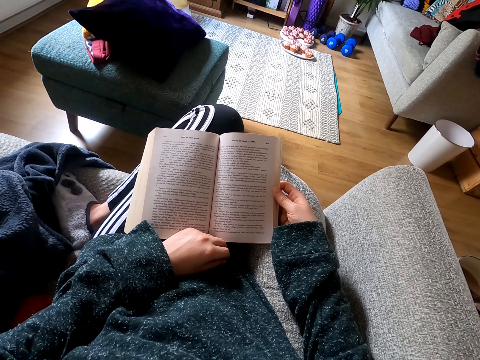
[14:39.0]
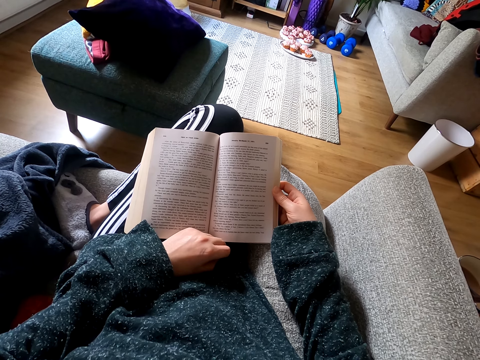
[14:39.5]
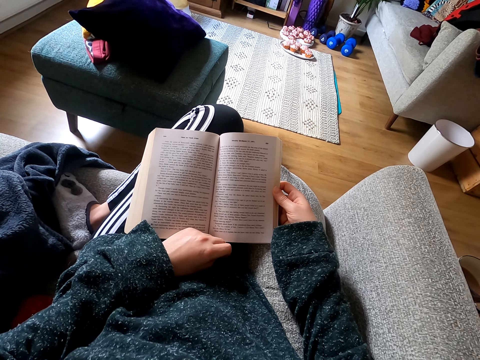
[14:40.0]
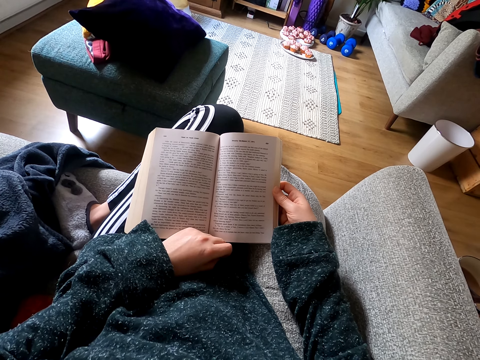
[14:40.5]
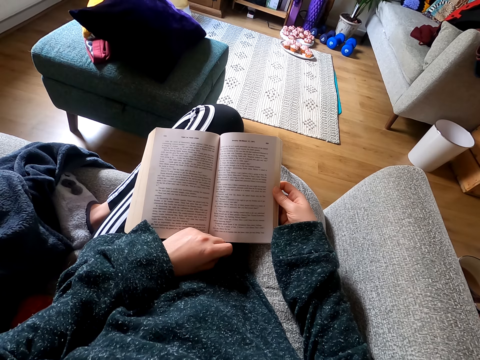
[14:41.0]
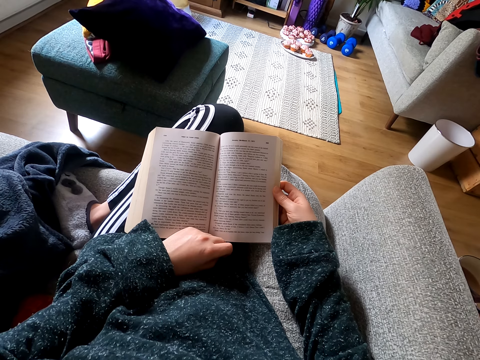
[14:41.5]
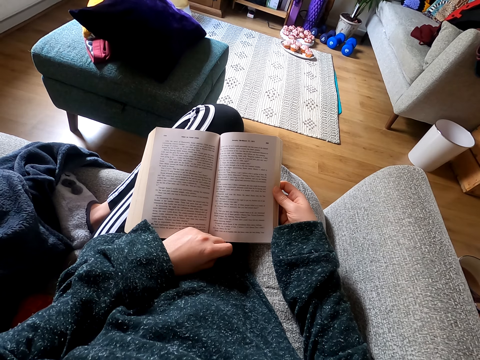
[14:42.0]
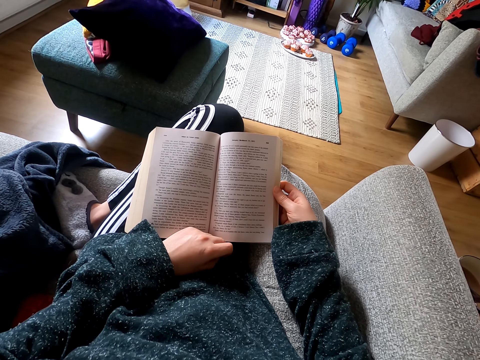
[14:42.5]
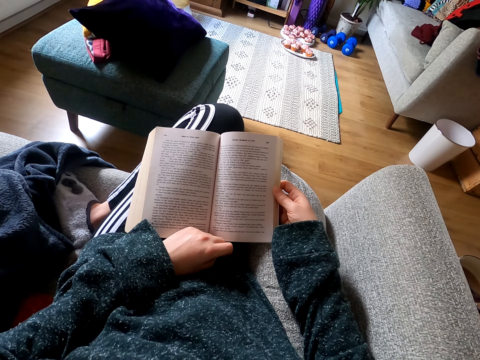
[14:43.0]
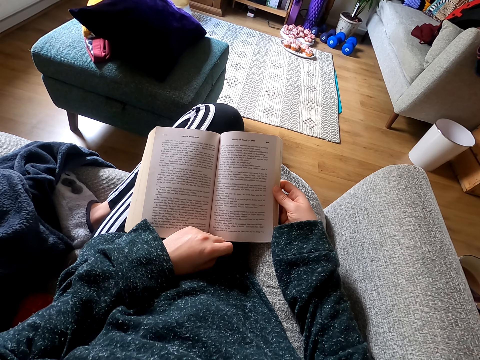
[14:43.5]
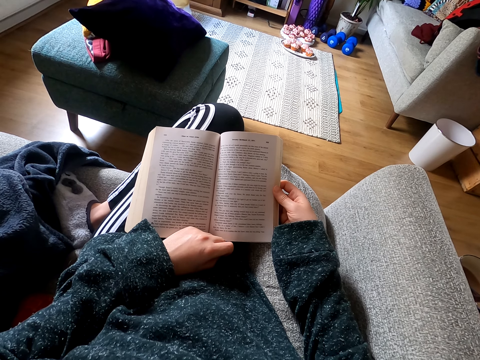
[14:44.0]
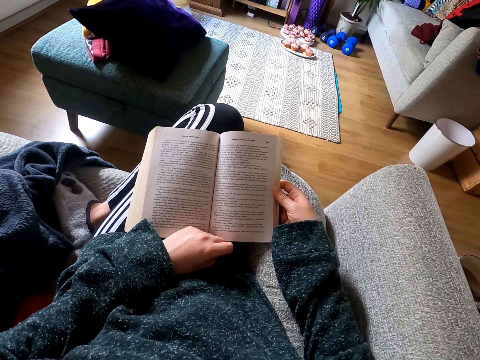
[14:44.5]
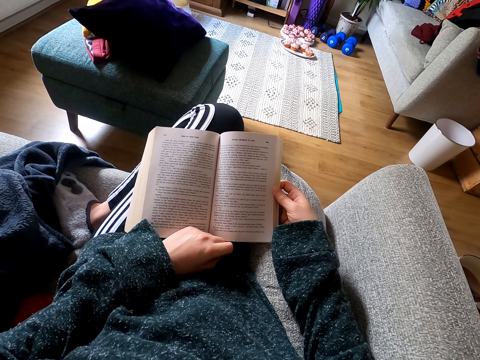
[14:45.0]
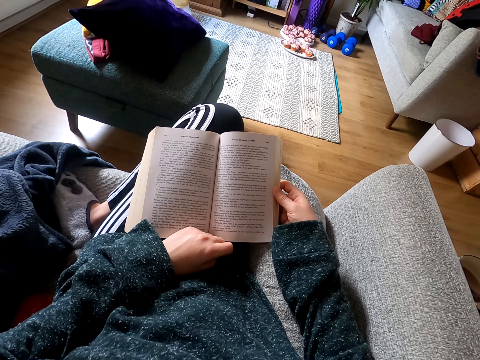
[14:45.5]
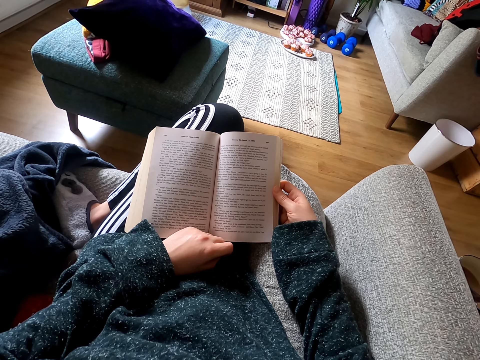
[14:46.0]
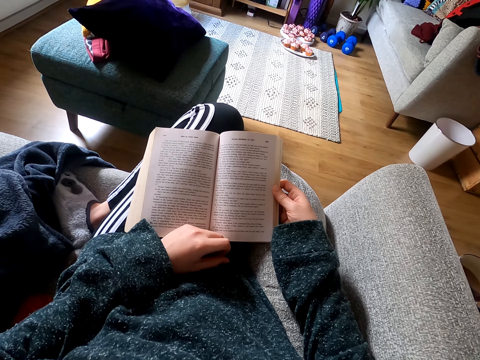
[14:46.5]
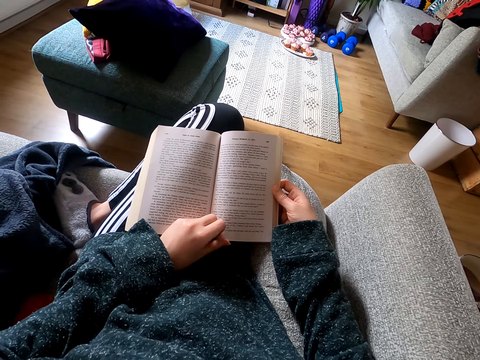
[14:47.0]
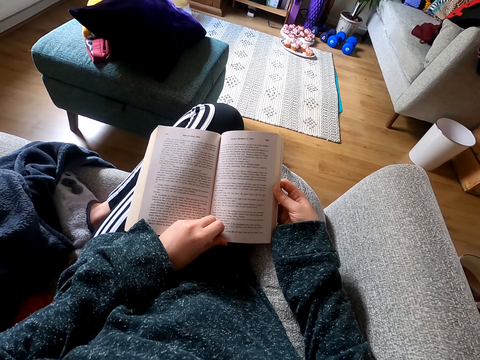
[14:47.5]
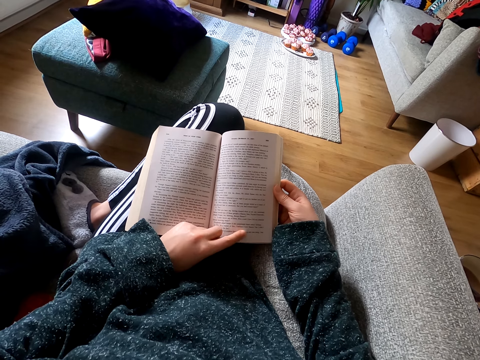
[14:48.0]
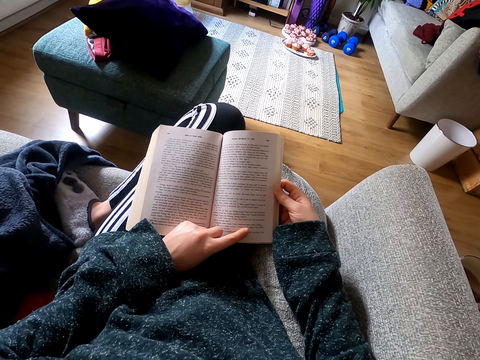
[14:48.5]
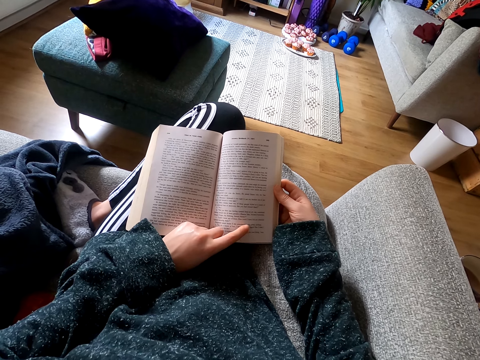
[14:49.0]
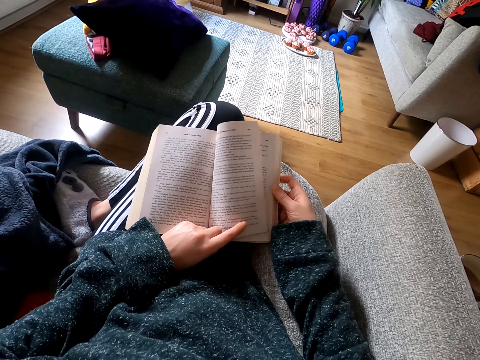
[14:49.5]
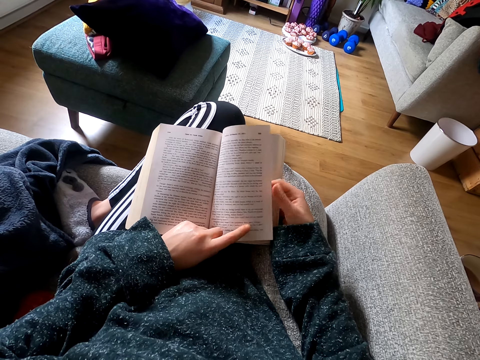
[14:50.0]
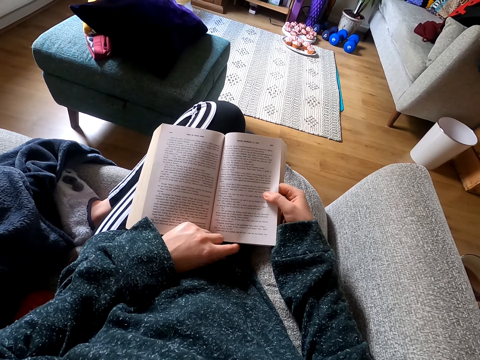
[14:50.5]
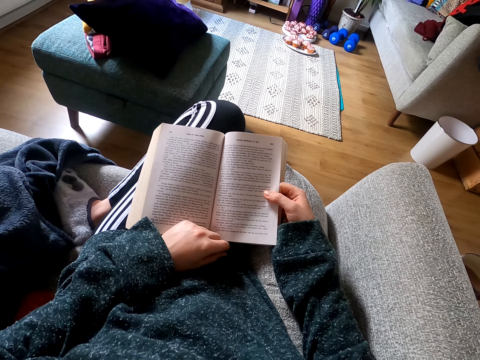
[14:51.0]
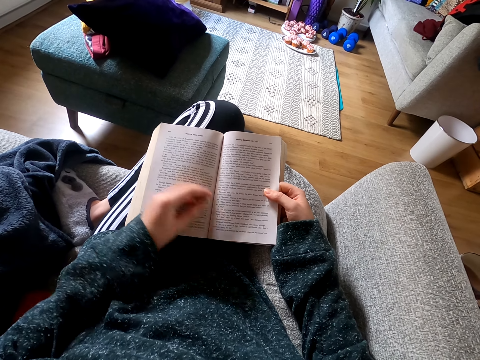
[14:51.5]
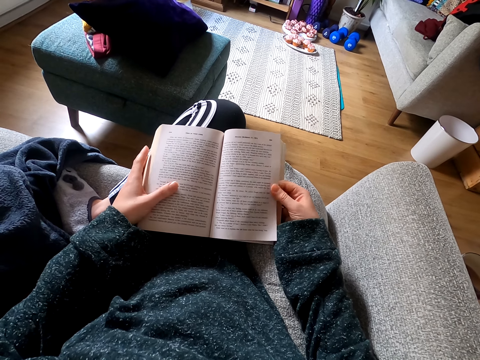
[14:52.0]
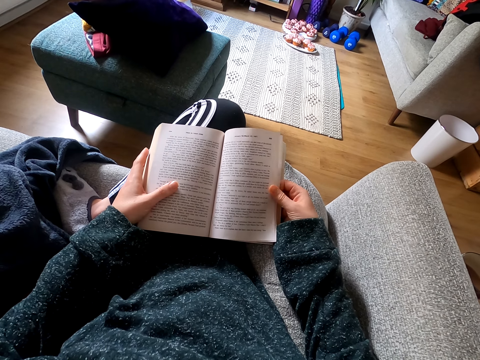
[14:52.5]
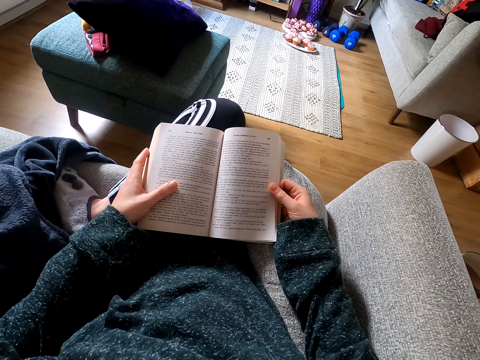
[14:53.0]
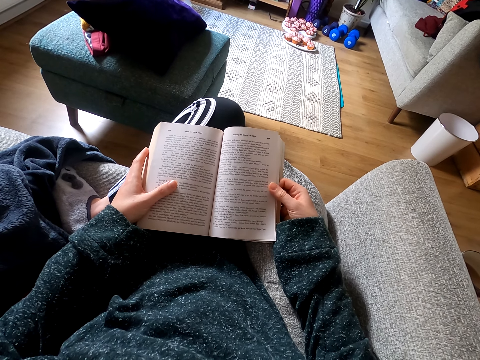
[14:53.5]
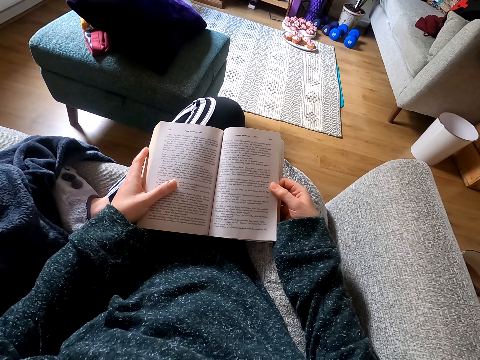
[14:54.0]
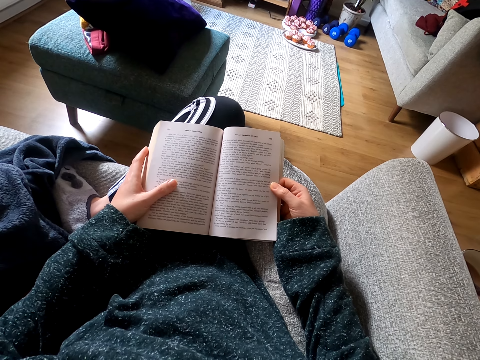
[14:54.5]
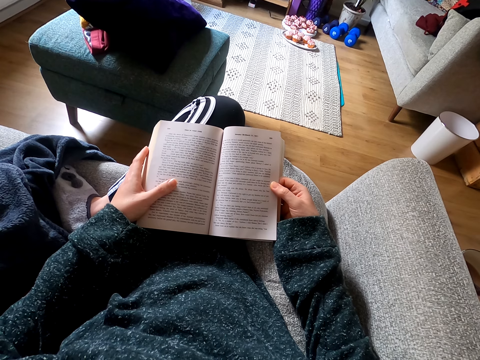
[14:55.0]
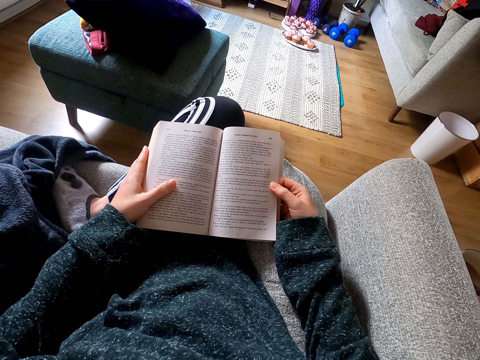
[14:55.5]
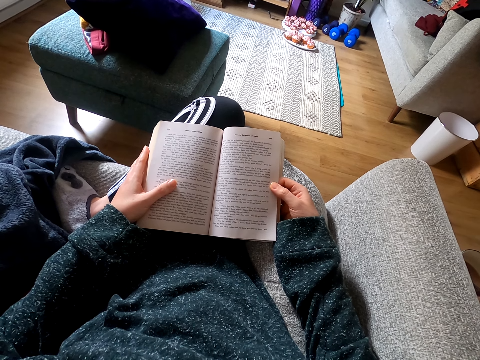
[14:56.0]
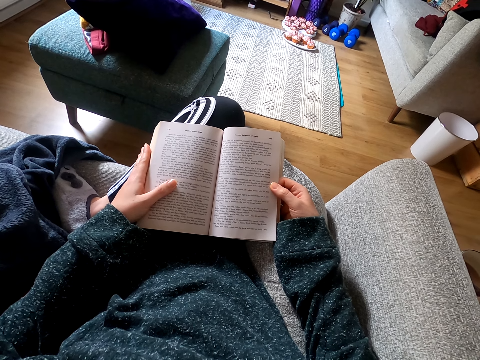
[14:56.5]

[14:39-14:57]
The camera wearer holds the novel page. They read the novel. They touch the book. They slightly open the novel page. They put a hand between the novel page. They read the novel. They hold the novel well. They read the novel.

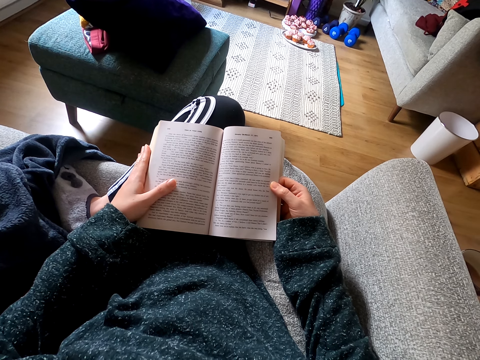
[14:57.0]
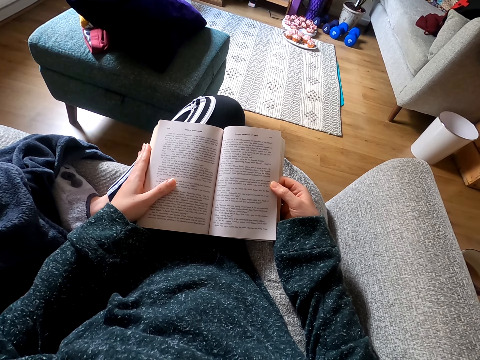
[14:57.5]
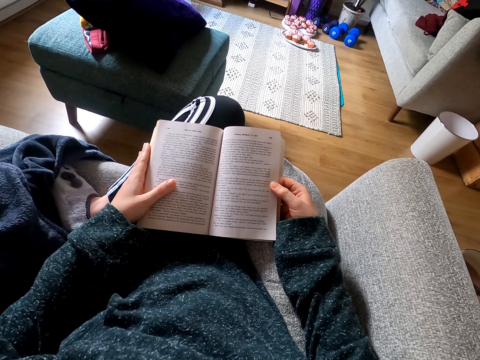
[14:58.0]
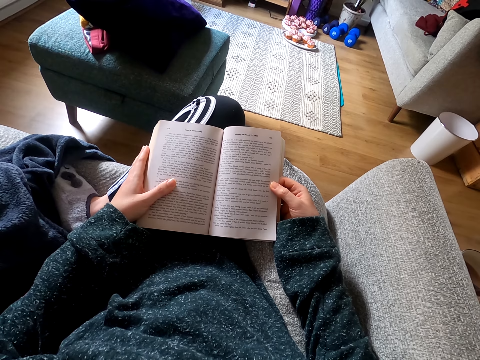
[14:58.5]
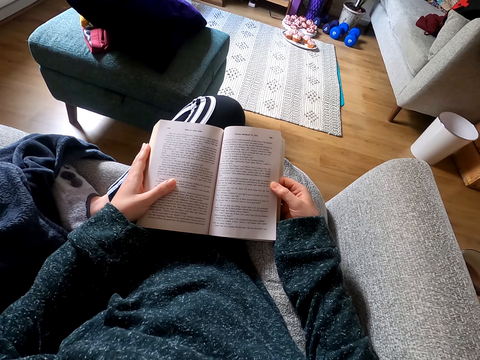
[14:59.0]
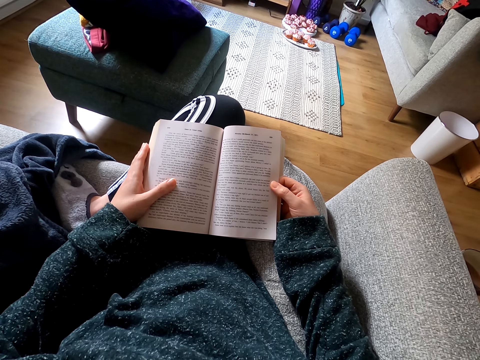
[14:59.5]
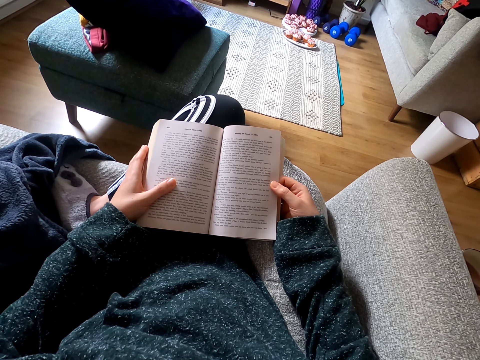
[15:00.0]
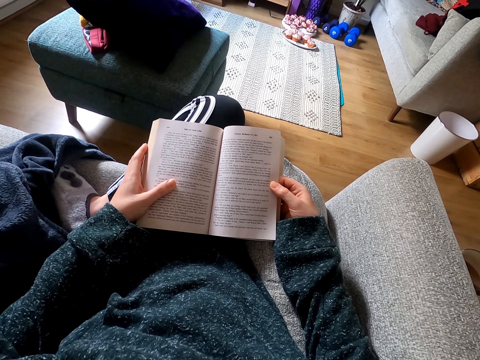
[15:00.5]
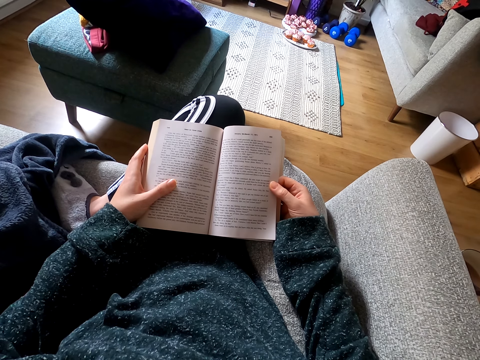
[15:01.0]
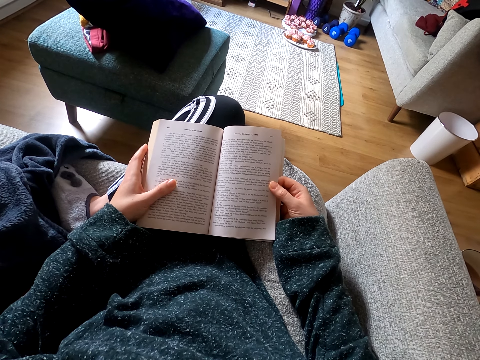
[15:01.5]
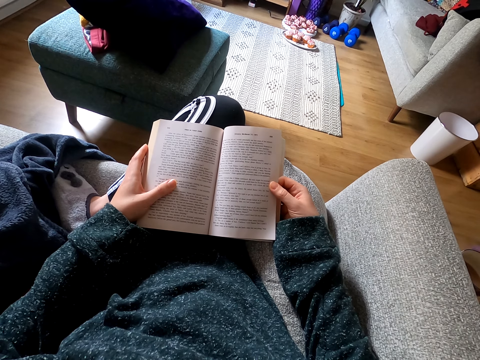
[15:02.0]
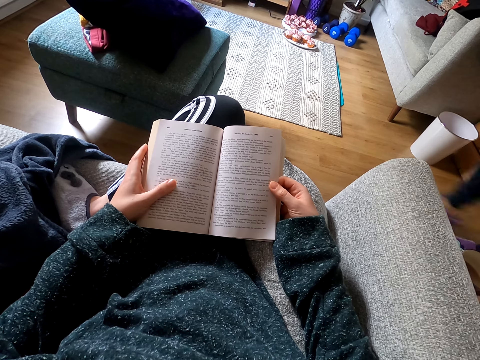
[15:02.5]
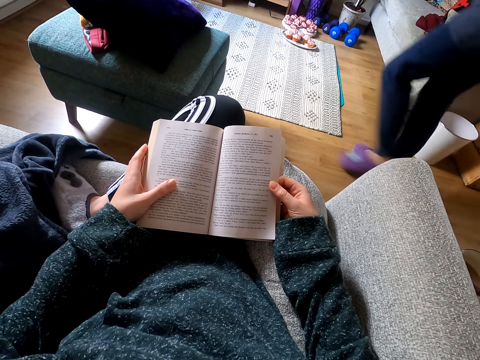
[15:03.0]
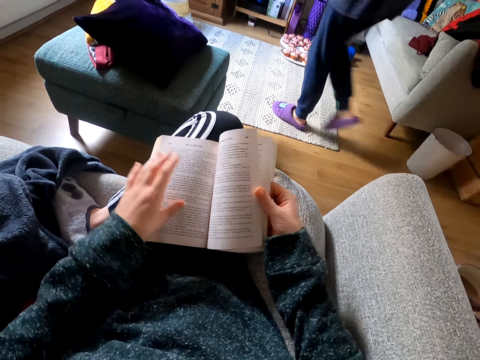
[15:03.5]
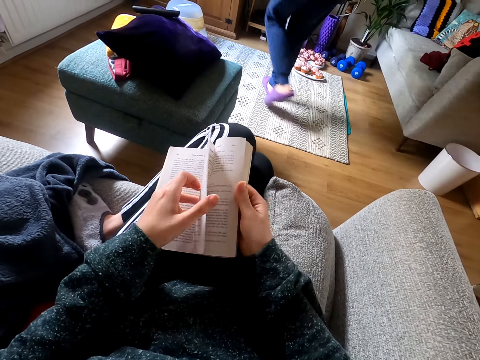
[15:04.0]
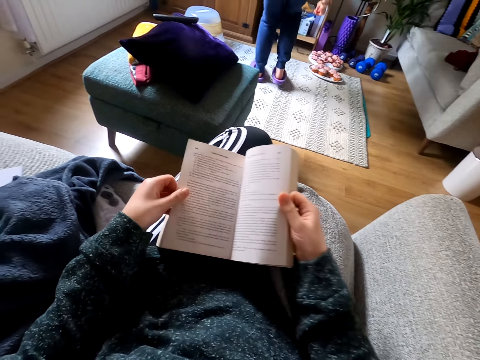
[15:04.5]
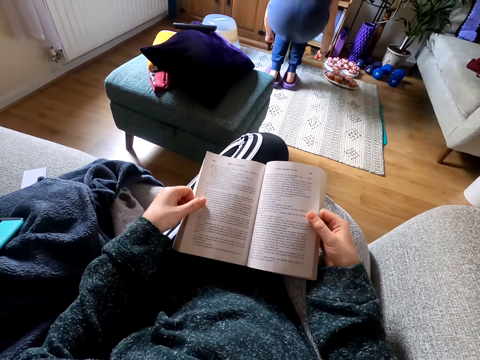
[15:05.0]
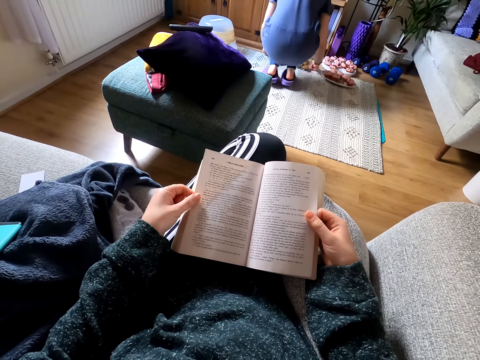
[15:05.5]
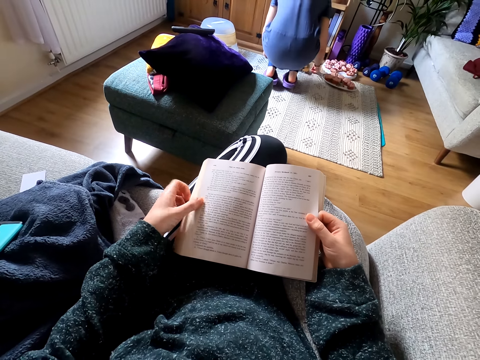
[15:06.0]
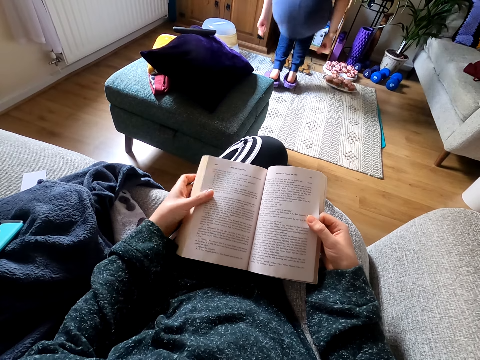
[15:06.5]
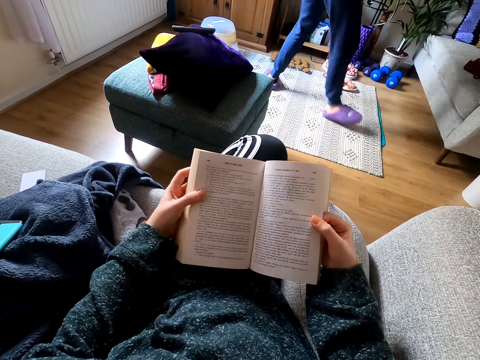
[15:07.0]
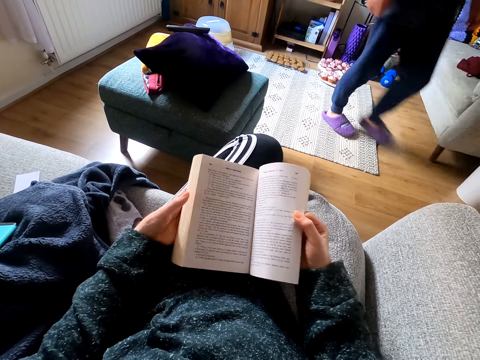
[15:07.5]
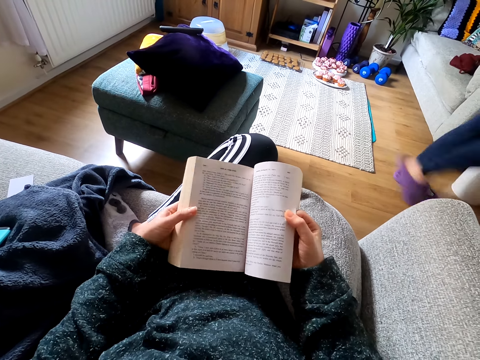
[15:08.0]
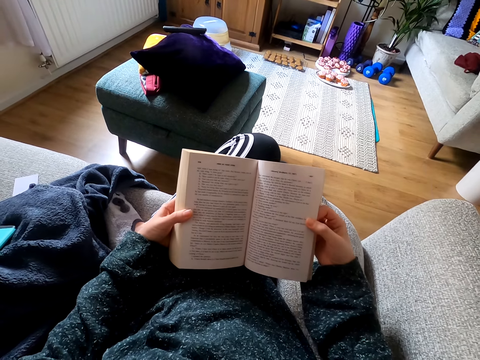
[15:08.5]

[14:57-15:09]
A man walks in the room. The camera wearer opens another page of the novel. The man bends and squats on a mat. The camera wearer reads the novel. The man stands up and walks in the room. The camera wearer holds the novel well.
